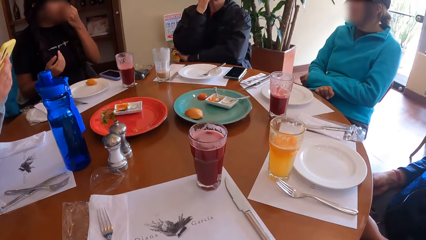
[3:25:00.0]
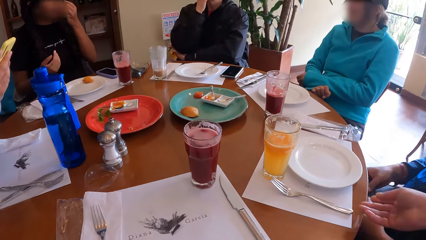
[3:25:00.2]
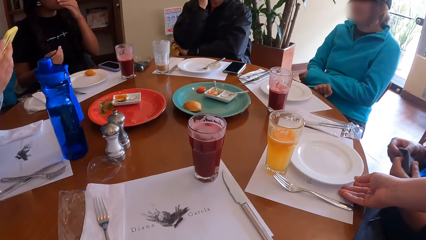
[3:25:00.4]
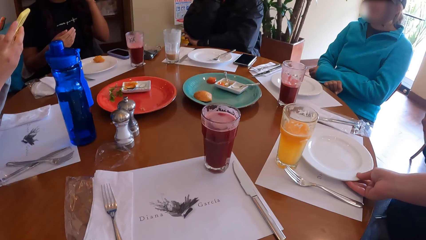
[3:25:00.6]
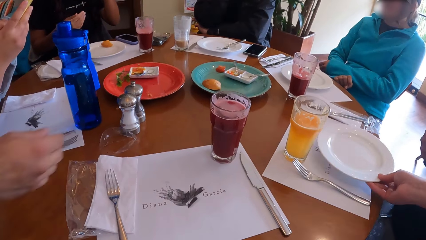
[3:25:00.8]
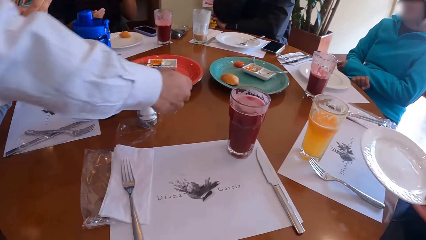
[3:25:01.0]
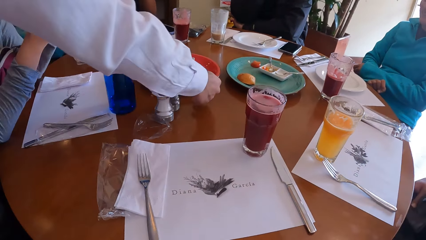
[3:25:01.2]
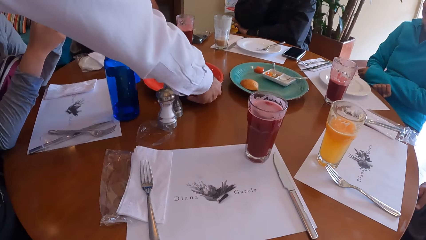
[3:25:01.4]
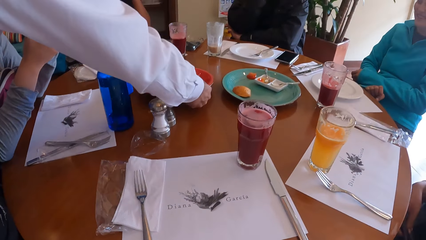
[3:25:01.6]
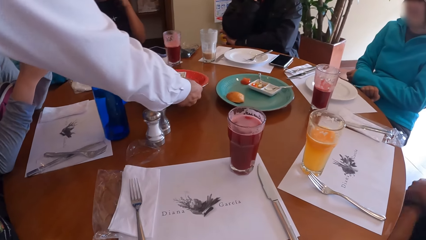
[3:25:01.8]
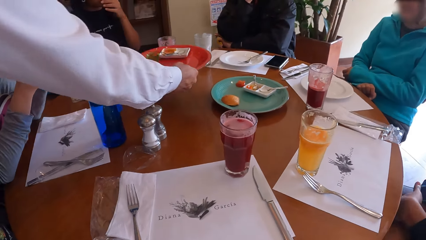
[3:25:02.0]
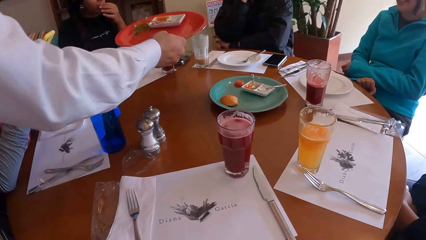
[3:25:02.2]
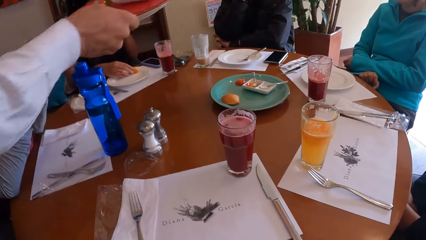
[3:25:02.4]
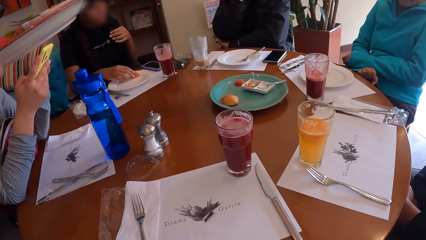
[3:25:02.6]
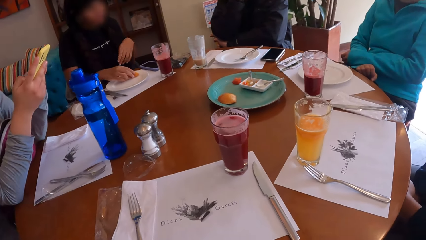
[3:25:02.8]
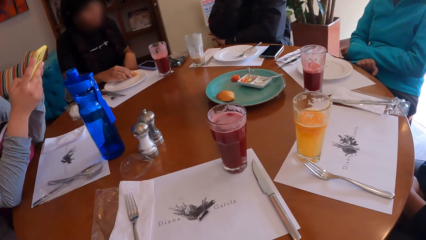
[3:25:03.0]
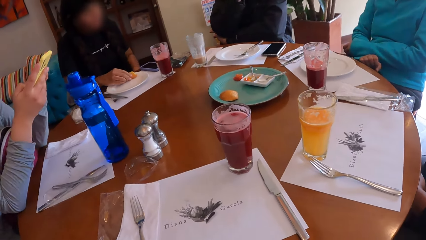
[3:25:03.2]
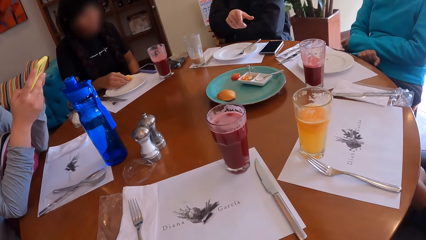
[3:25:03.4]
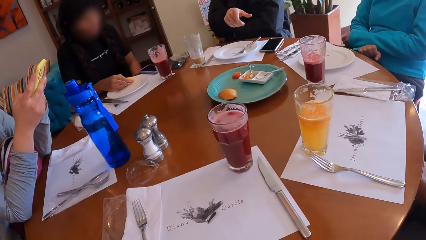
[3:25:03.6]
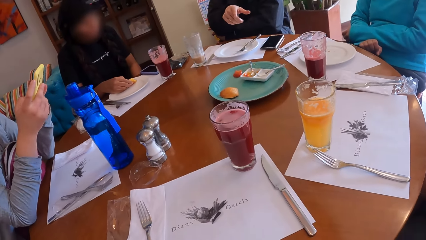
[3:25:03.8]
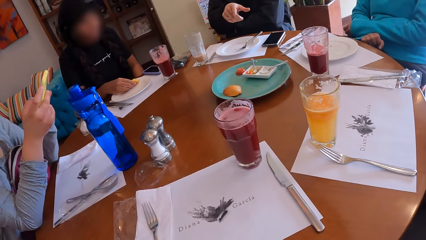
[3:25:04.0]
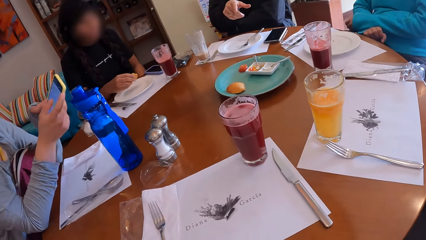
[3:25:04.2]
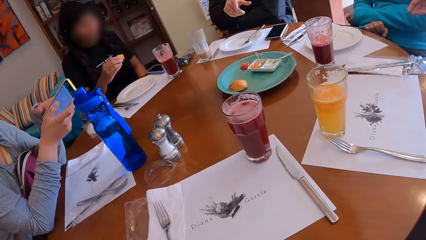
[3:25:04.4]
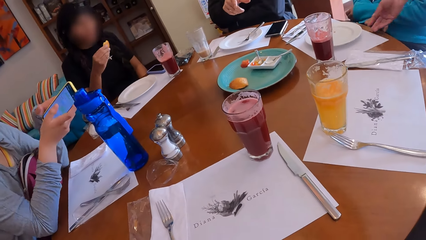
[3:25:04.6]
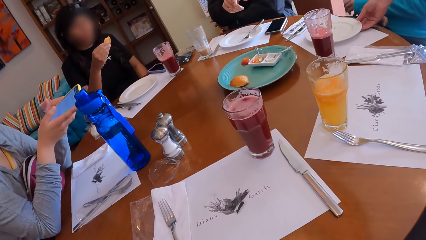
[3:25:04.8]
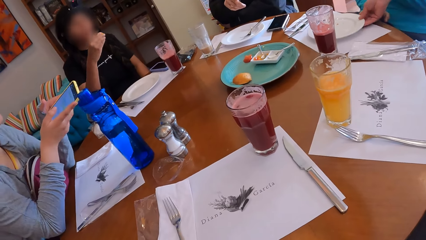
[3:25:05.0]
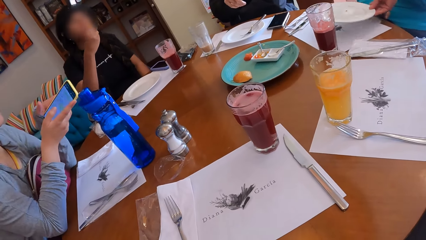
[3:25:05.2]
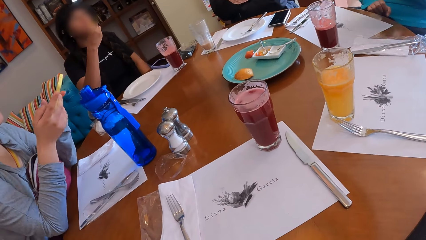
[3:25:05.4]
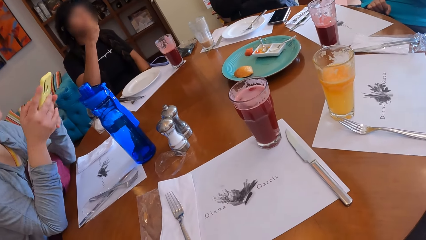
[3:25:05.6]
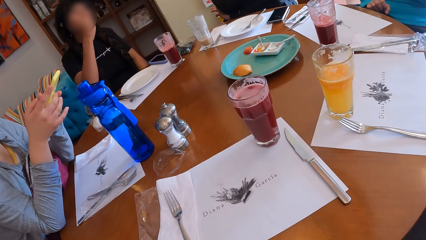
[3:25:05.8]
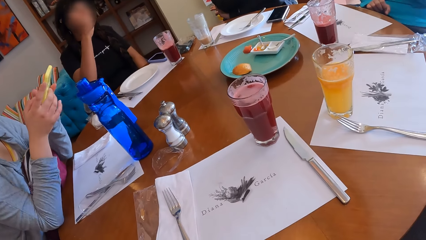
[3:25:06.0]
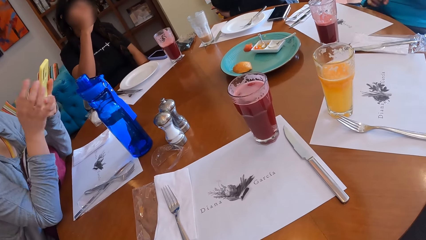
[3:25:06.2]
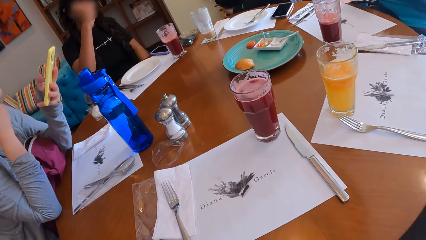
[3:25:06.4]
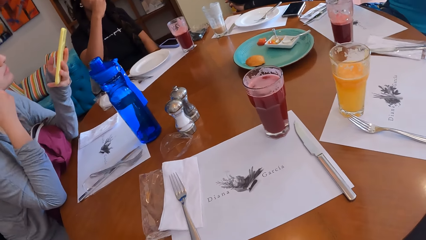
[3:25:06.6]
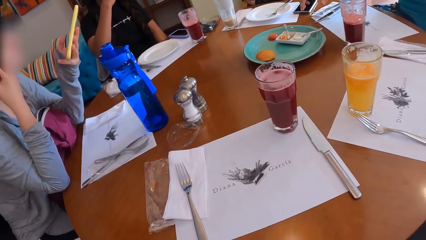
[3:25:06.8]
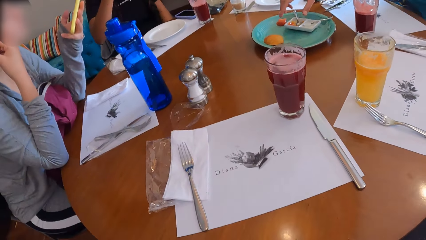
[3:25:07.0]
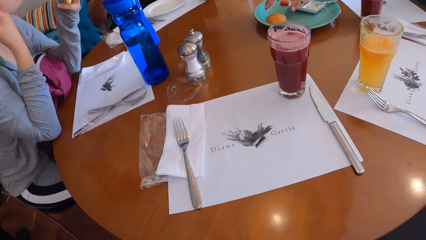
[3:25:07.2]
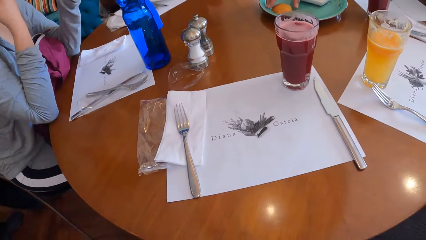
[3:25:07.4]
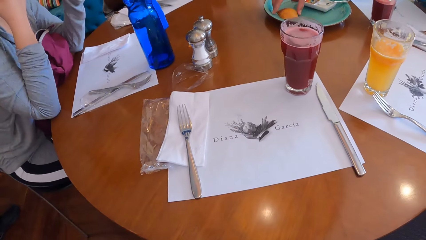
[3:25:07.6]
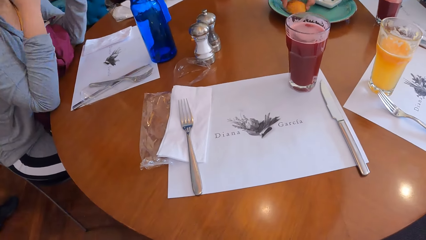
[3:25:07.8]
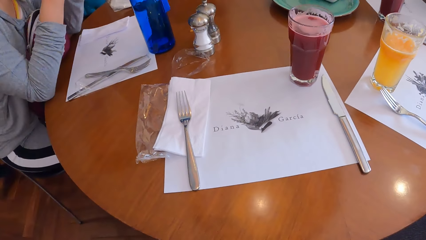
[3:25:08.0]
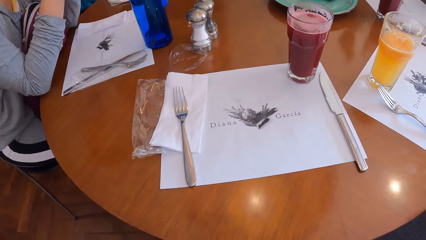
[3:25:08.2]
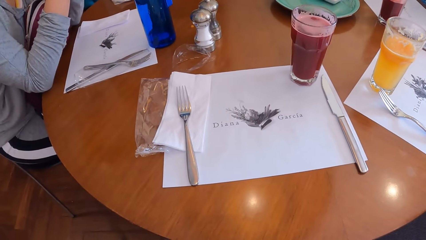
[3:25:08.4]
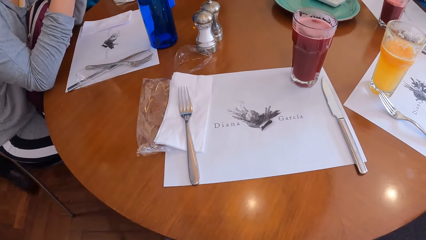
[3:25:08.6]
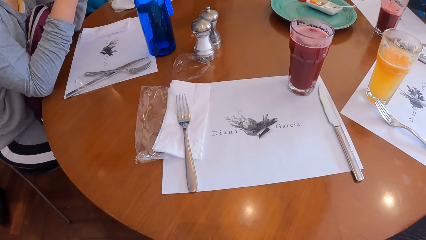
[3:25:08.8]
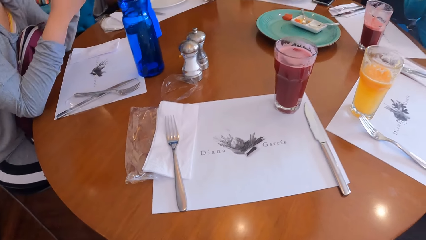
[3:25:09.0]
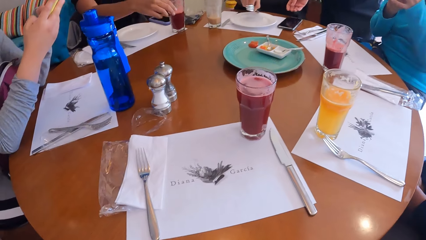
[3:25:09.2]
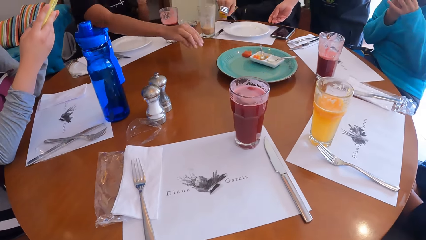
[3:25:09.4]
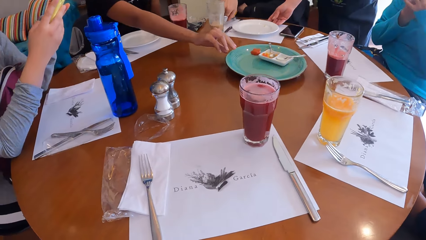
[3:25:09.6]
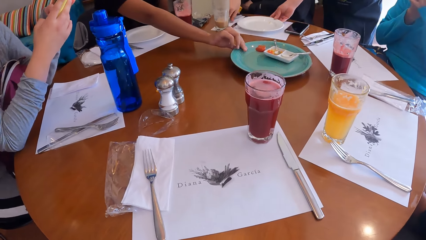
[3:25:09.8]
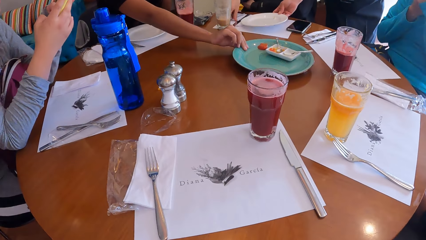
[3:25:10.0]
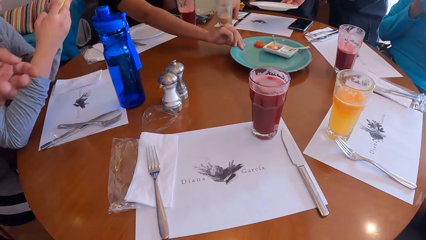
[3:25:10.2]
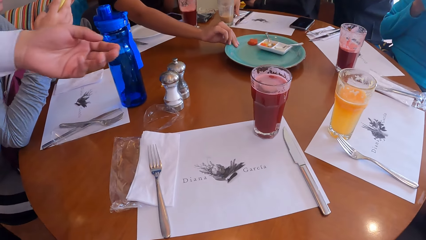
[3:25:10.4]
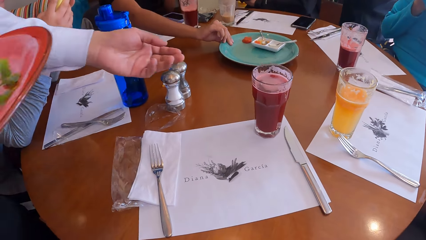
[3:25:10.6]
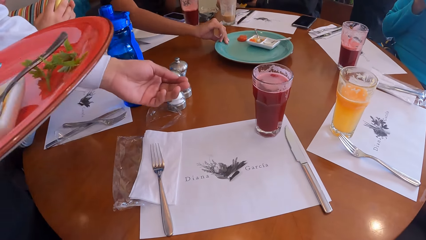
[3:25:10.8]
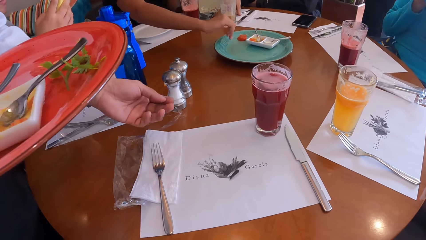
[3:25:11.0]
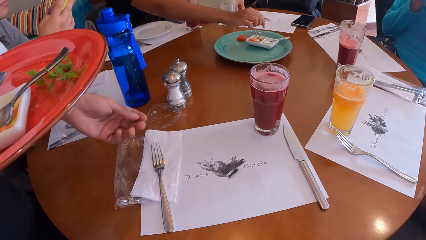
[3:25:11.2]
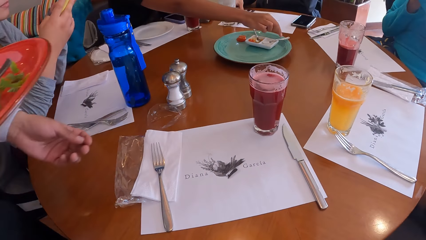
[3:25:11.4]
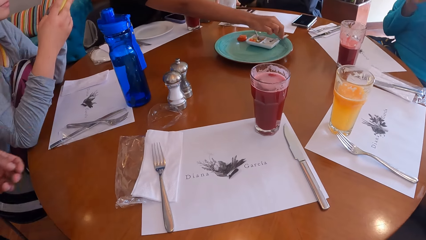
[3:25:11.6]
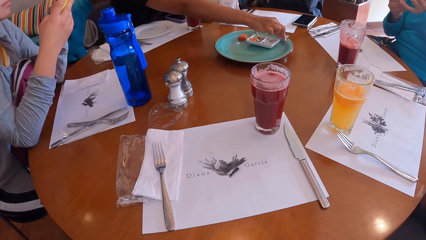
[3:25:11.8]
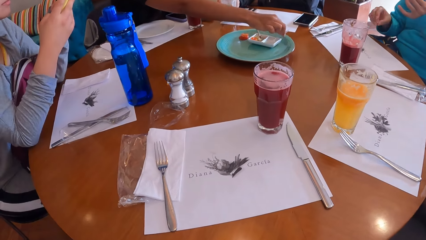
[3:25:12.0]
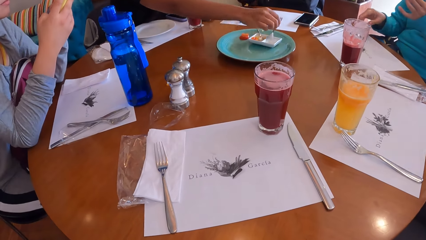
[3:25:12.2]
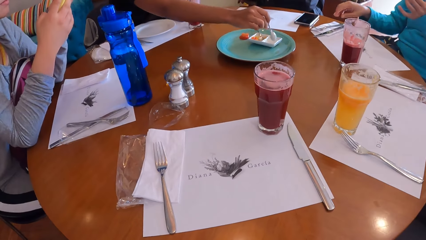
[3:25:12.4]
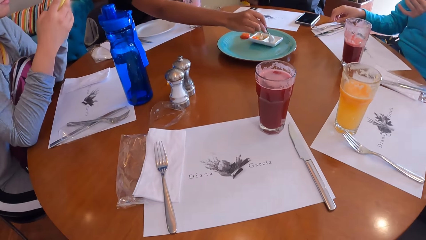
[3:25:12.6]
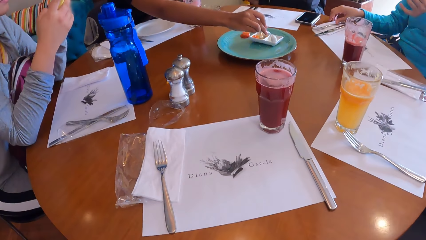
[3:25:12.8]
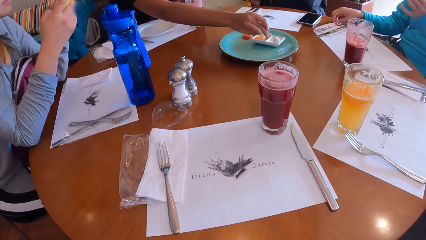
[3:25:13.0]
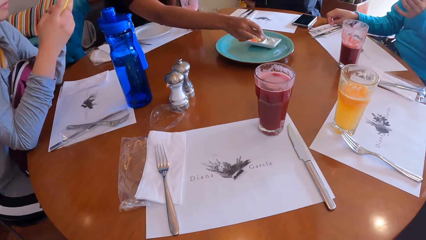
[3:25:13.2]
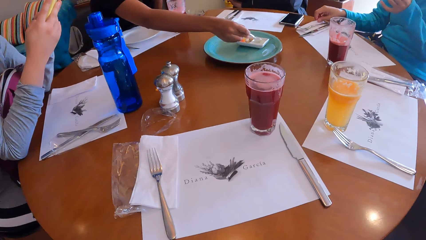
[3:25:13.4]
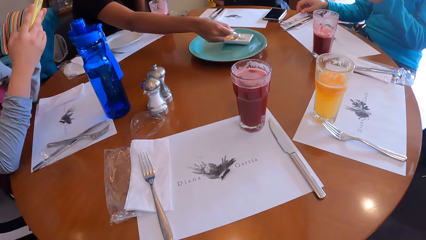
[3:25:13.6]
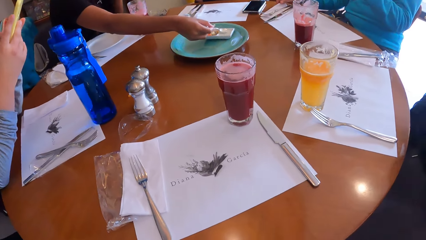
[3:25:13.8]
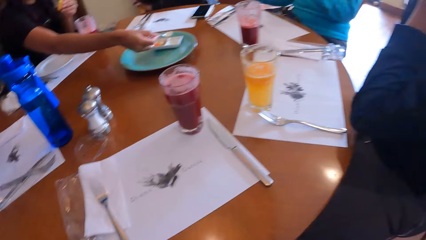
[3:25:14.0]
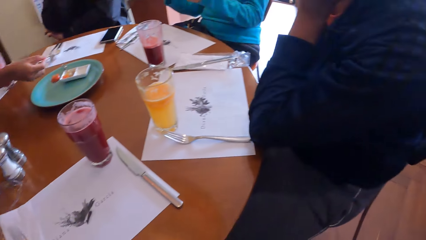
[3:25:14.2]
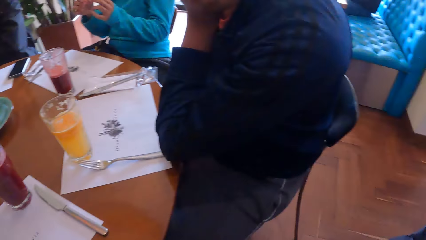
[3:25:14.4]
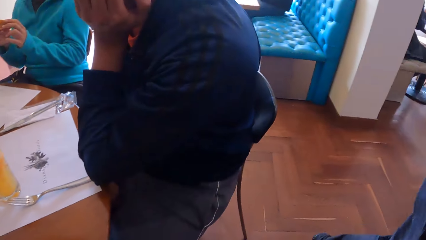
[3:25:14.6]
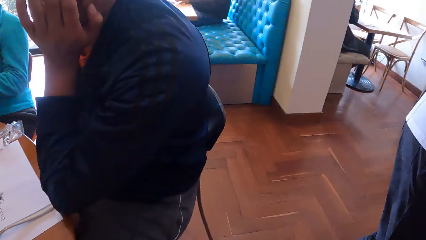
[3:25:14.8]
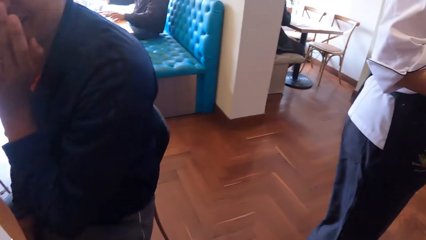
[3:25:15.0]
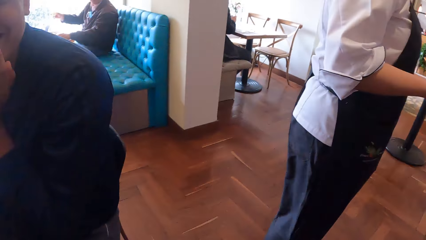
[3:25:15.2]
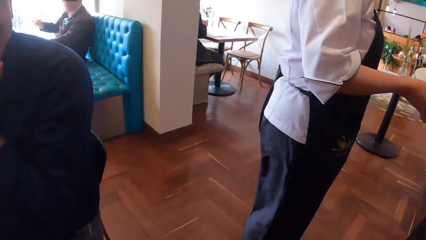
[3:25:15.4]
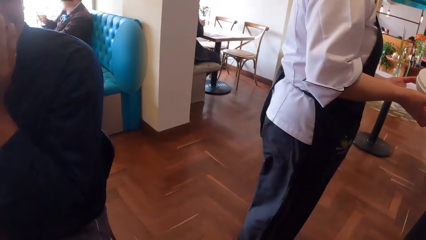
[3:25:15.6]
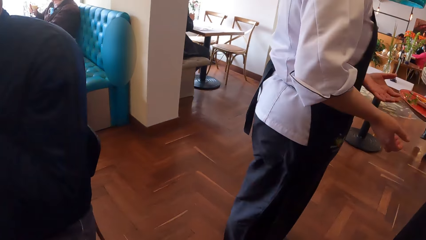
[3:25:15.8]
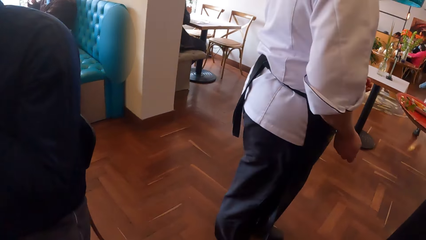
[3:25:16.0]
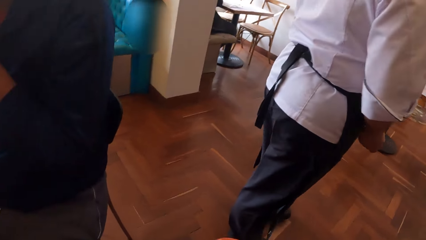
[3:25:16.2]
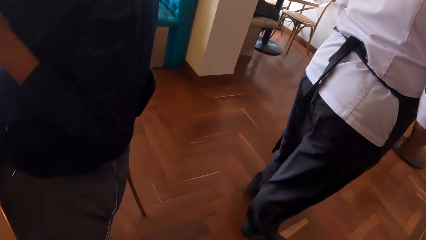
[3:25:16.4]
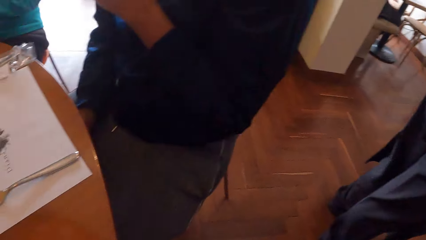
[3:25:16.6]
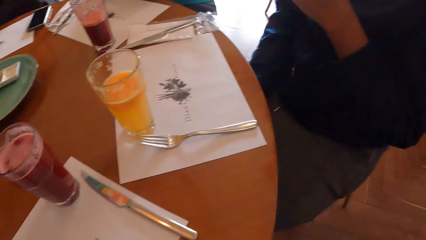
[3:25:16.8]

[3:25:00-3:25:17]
A waiter picks a plate from the table with his right hand. Another waiter picks the plate from the table with his right hand. The camera wearer looks around the table. A woman picks the cheese ball from the plate on the table with her right hand. Another woman scrolls the phone. The first waiter picks the plate from the table with his left hand. The first woman eats the cheese or potato in her right hand. The second woman touches her face with her right hand and scrolls the phone. A third woman picks a cheese ball from a plate on the table with her left hand. The camera wearer looks around the table. The second woman operates the phone in her left hand with both her hands. The first waiter picks a plate from the table with his left hand. The first woman moves the plate on the table with her right hand. A man moves a fork on the table with his right hand. The first woman picks the spoon from the plate on the table with her right hand. The man picks the glass cup of juice from the table with his right hand. The third woman places her right hand on the table. The first woman picks a spoonful of dip from the plate on a table with her right hand. The camera wearer looks around the table.
